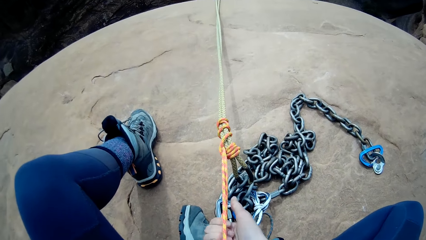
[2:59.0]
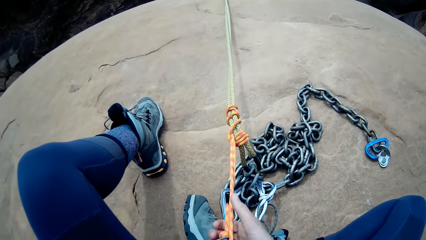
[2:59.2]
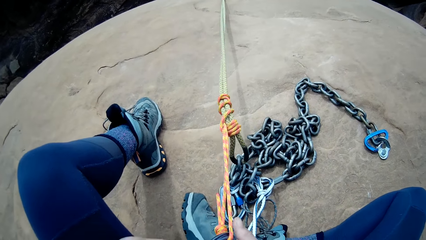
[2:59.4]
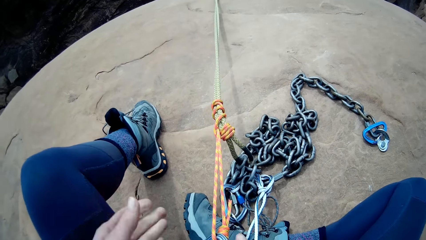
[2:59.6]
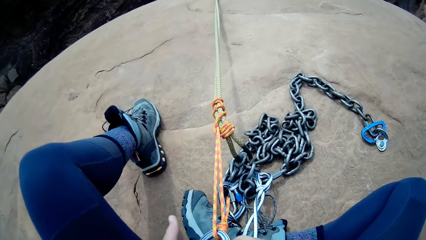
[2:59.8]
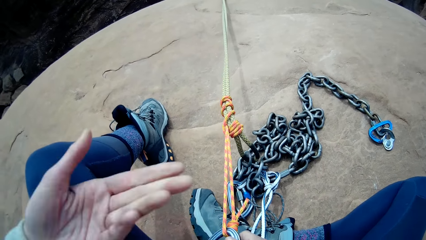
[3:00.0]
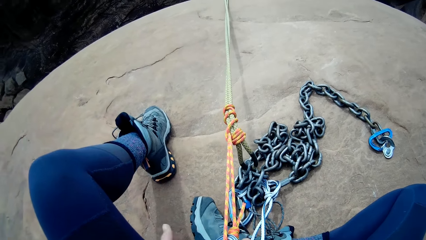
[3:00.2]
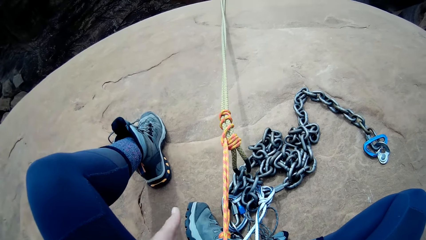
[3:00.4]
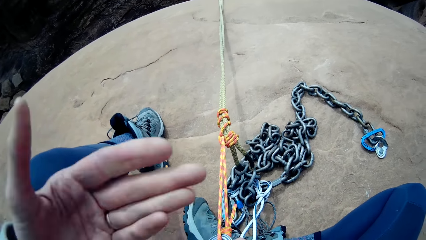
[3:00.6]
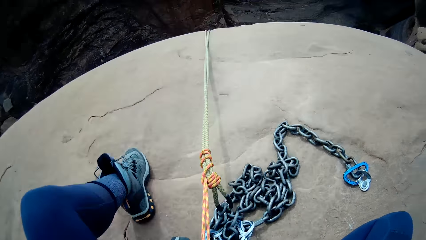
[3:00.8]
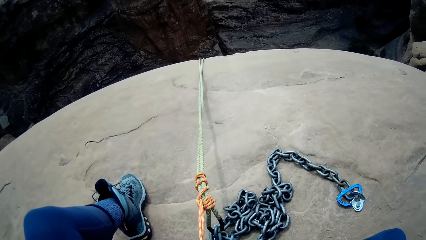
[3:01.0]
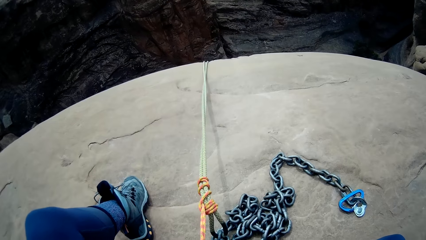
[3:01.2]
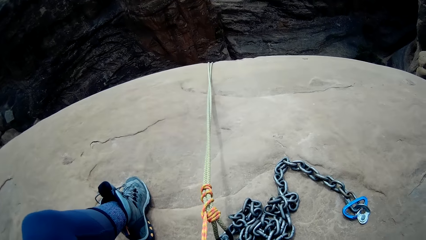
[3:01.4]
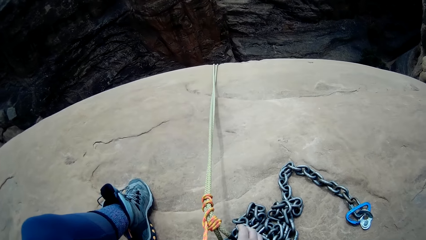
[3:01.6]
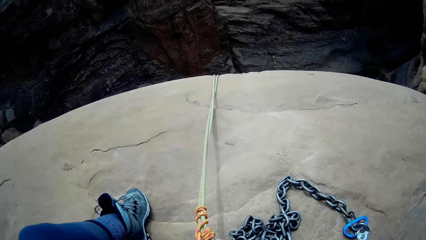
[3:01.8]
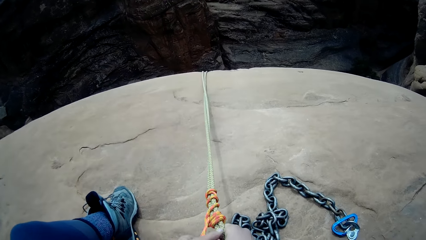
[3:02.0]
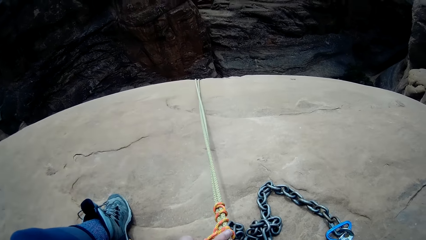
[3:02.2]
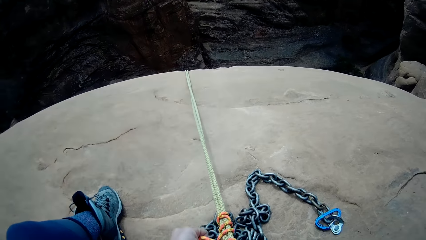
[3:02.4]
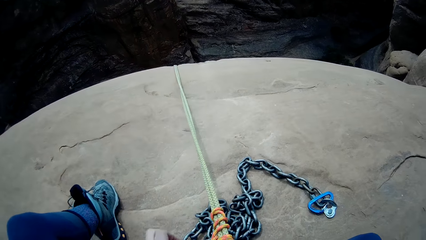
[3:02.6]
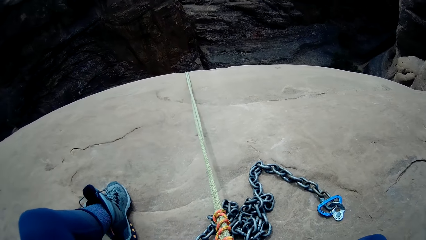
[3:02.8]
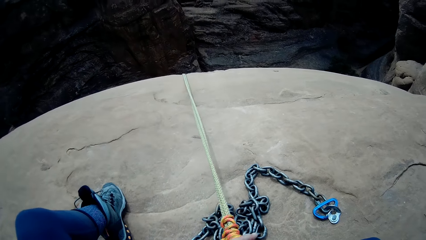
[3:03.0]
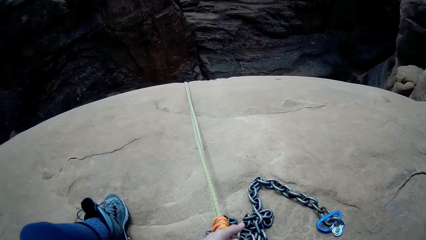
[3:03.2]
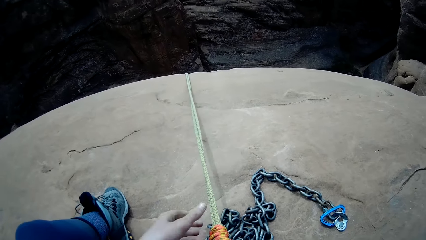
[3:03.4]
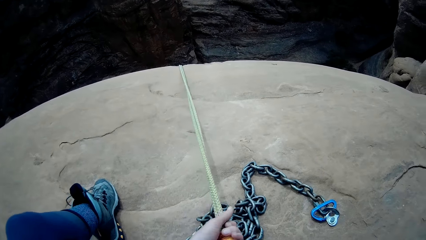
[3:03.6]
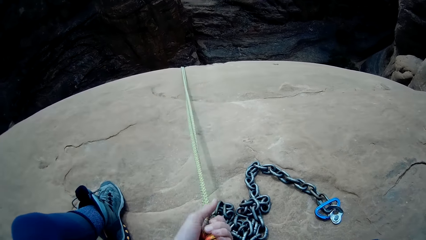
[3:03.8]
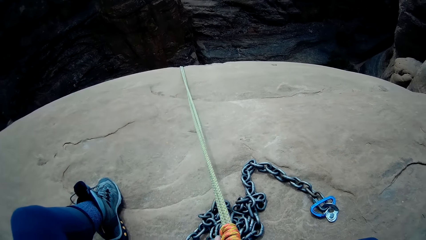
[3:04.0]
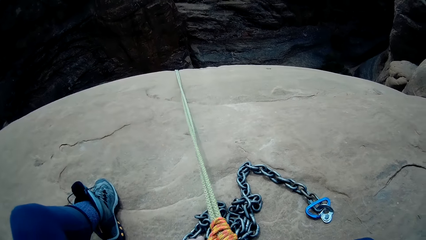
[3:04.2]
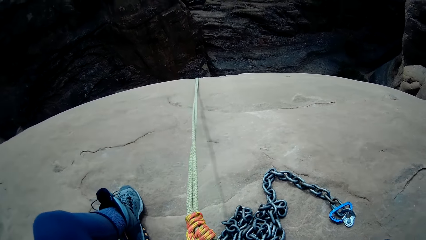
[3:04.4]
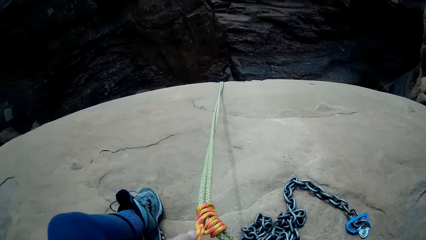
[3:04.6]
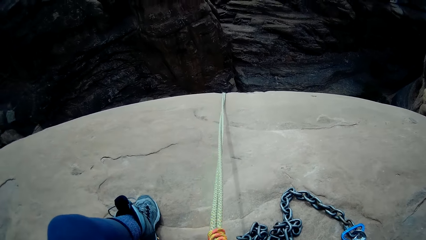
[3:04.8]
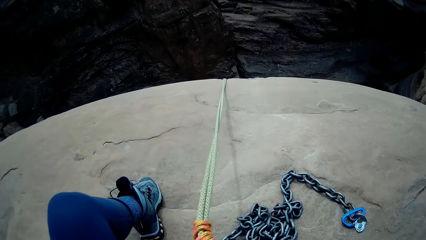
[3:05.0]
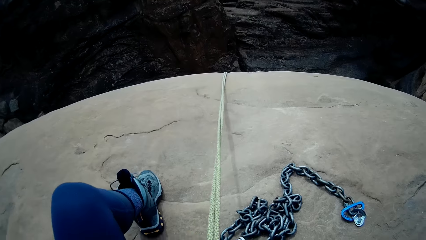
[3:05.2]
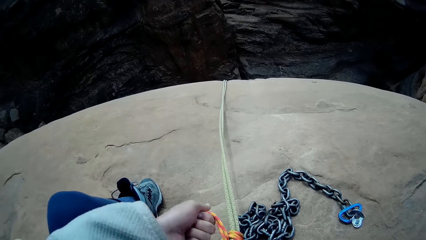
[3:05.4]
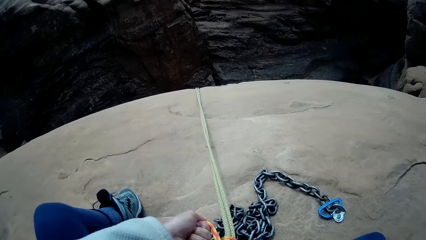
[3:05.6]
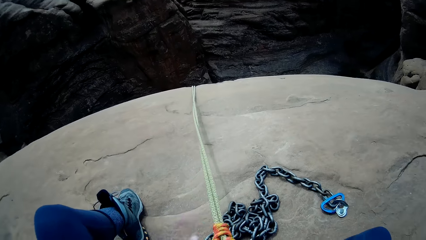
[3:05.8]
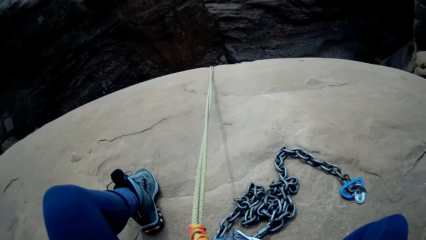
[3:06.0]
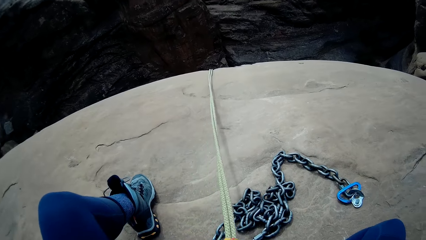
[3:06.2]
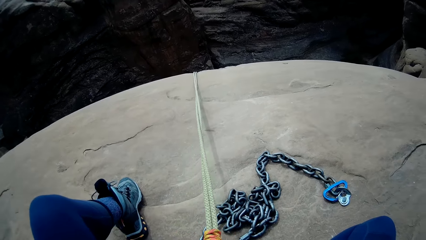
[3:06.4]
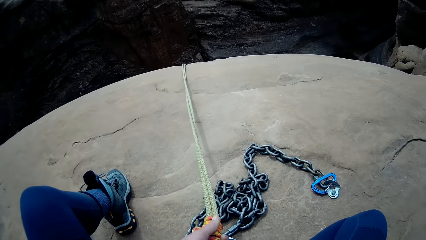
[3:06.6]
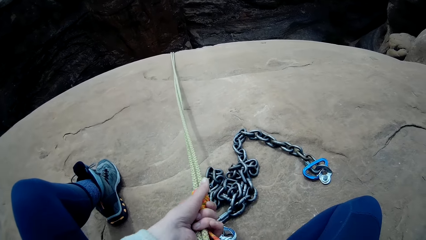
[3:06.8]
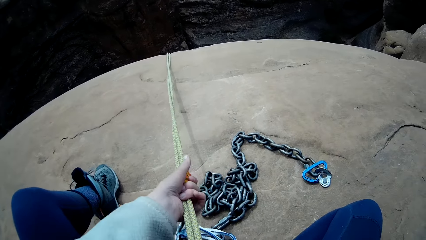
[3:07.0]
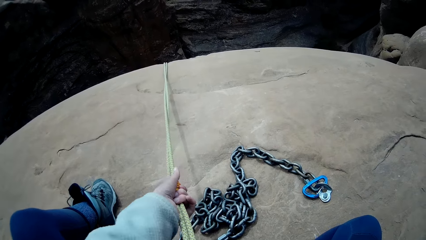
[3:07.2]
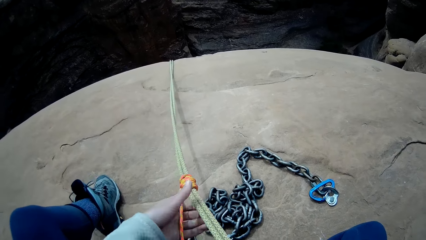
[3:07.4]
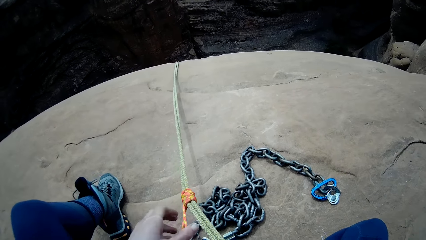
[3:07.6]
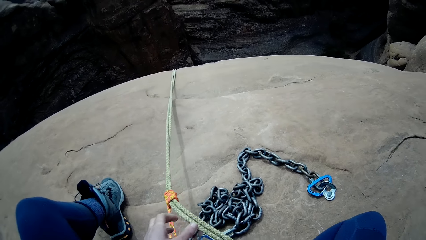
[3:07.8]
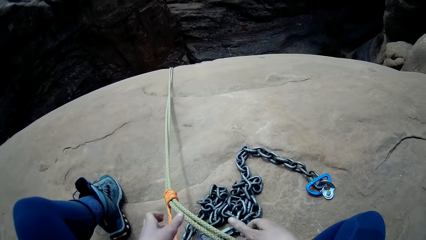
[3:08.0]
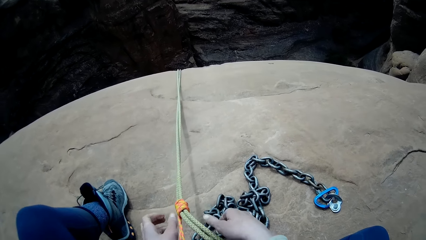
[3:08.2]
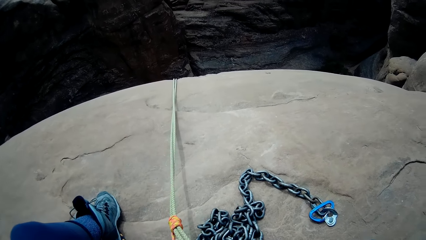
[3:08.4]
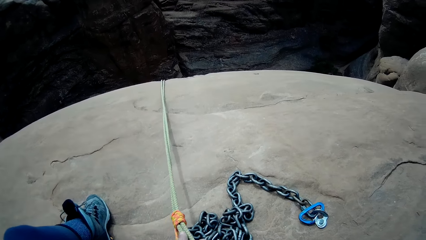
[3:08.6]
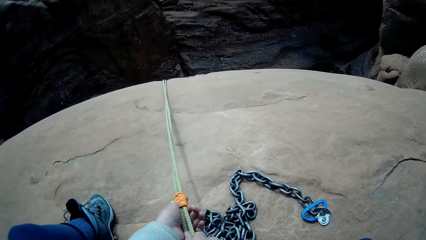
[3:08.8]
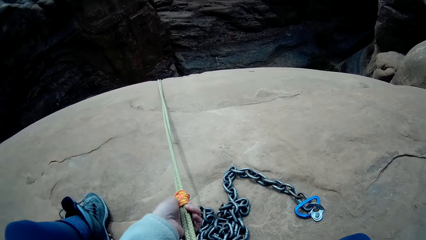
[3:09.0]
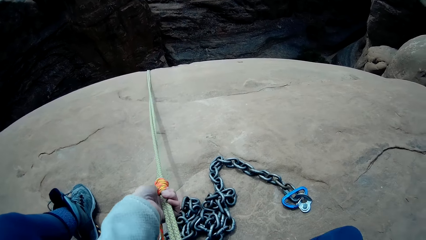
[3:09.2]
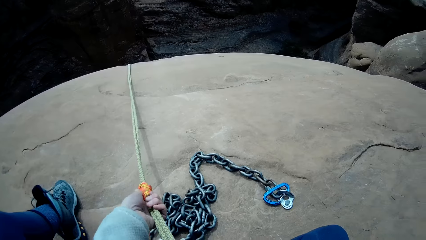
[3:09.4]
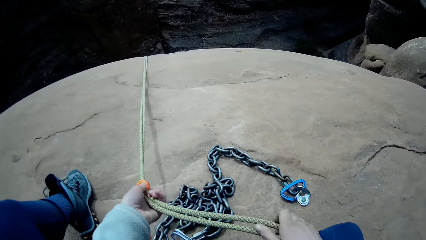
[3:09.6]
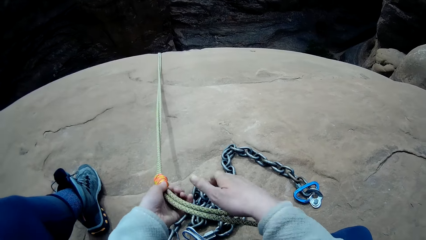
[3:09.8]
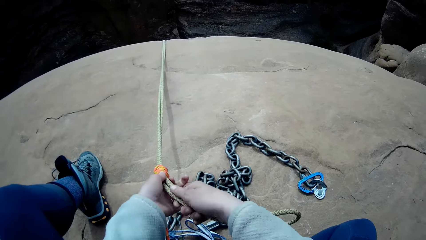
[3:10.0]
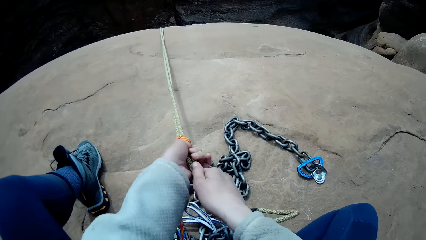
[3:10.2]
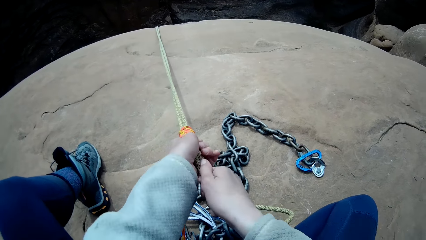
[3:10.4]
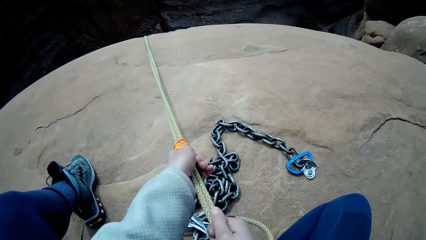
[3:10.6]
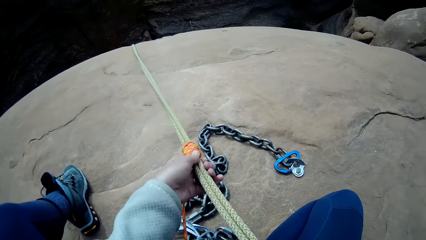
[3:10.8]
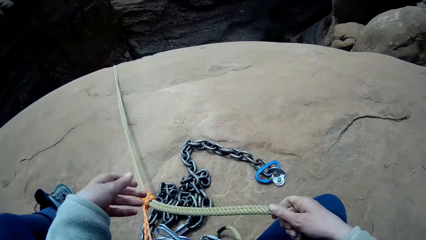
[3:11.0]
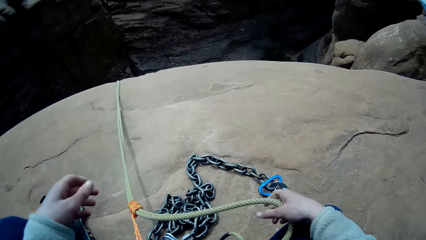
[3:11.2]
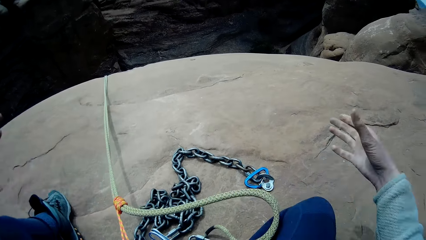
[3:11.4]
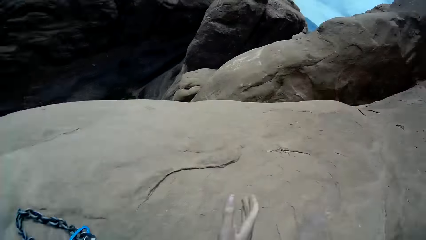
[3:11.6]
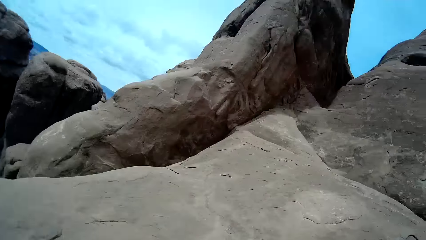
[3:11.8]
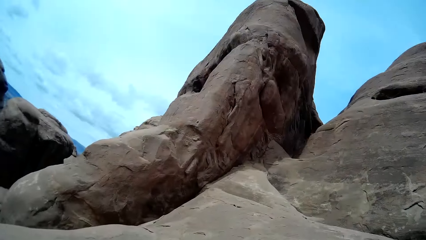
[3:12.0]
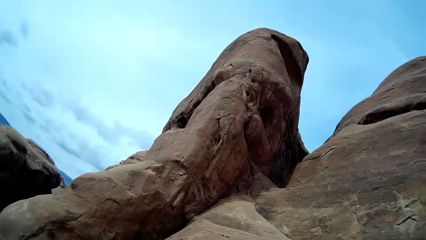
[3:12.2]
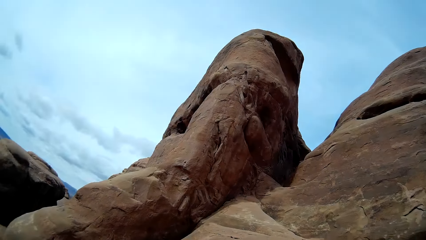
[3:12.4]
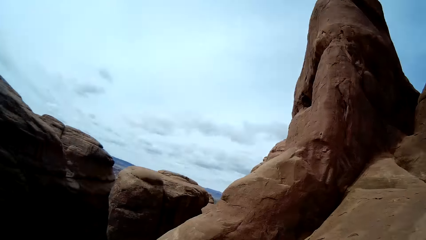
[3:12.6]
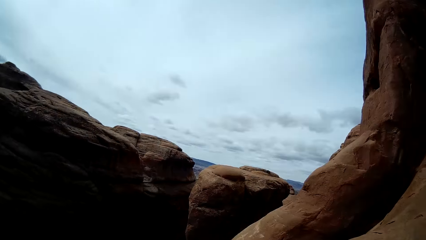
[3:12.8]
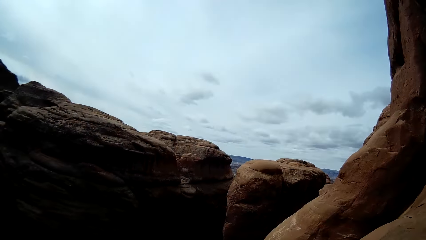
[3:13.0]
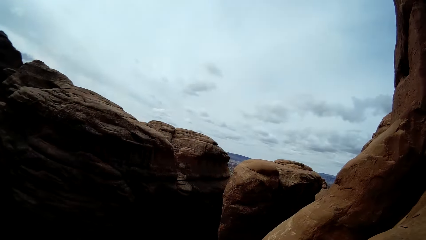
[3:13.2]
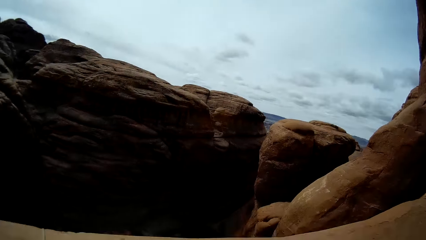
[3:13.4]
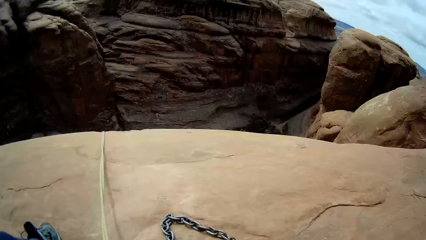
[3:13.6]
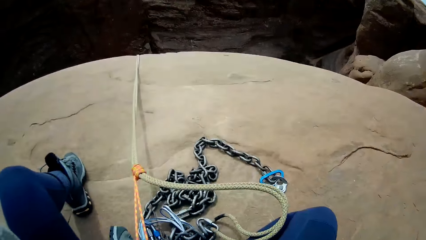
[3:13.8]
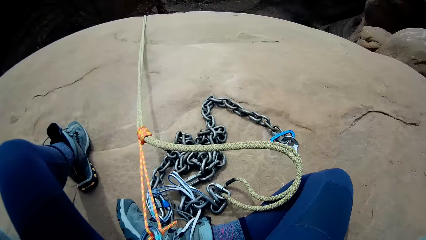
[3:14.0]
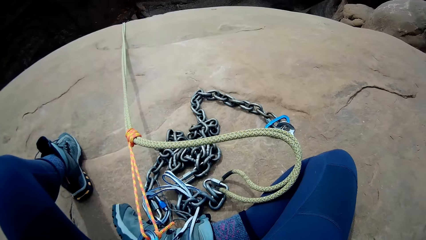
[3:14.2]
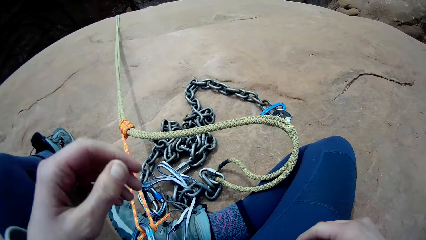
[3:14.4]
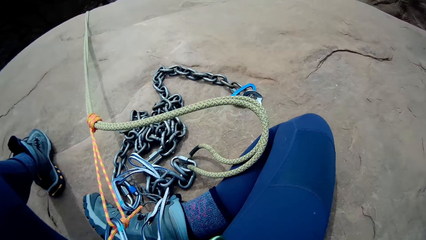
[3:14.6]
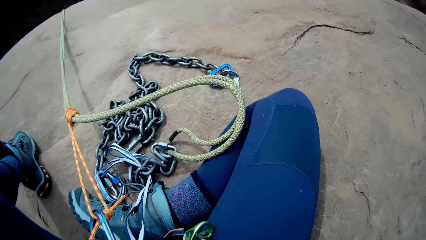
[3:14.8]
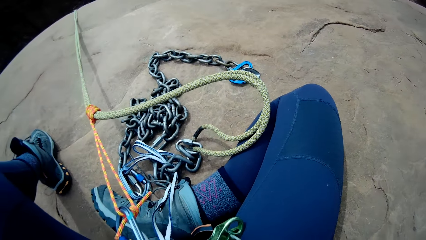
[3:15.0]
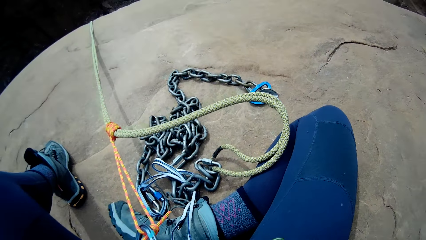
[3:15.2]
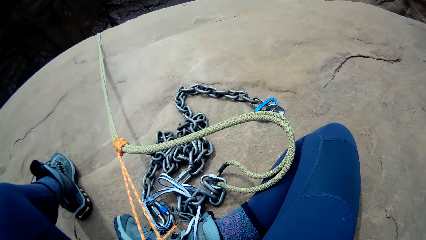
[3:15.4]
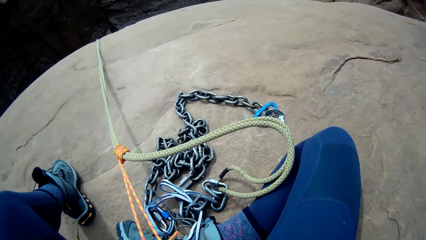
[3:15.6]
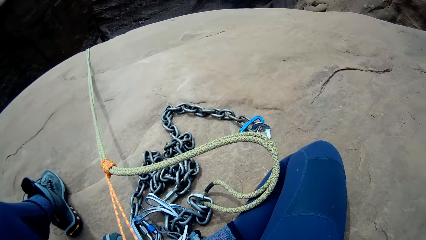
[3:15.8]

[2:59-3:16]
The camera wearer adjusts the thread. They tighten the orange rope. They drop the rope. They look around the mountains.
